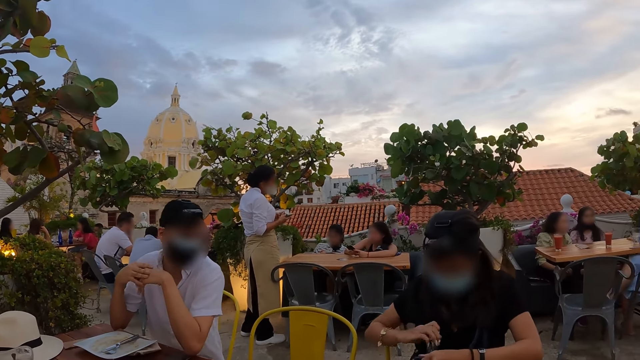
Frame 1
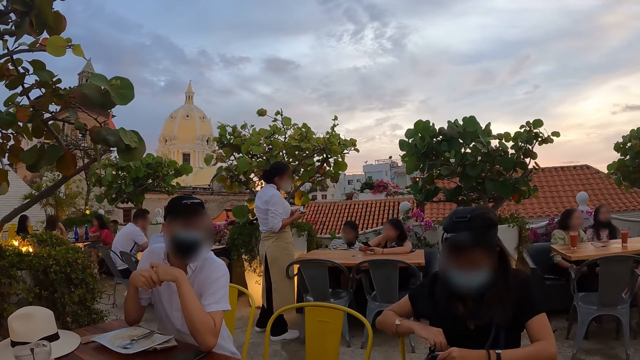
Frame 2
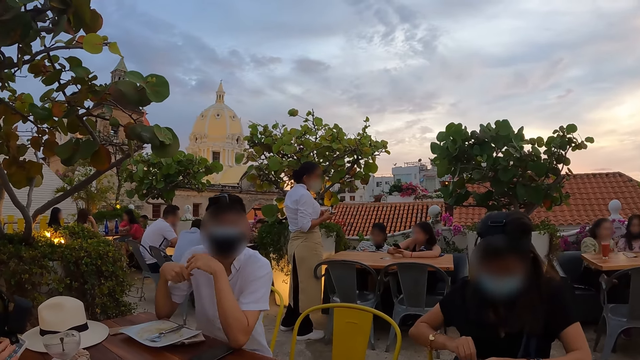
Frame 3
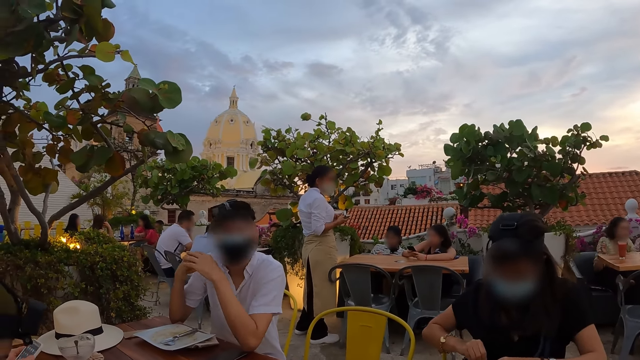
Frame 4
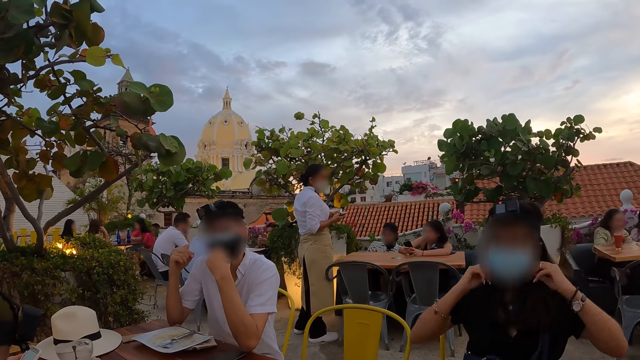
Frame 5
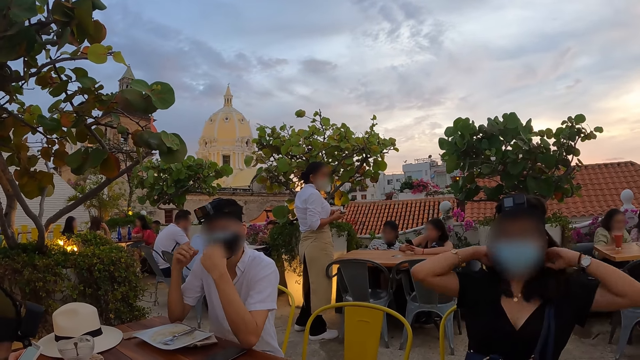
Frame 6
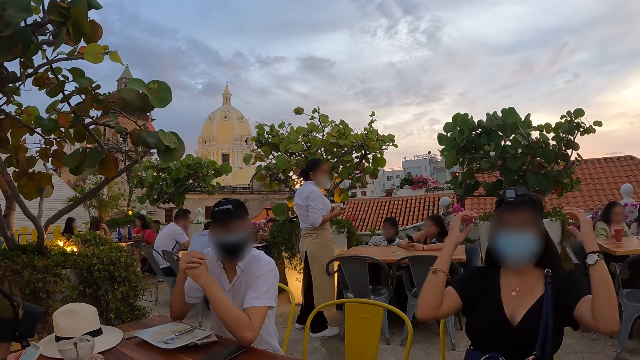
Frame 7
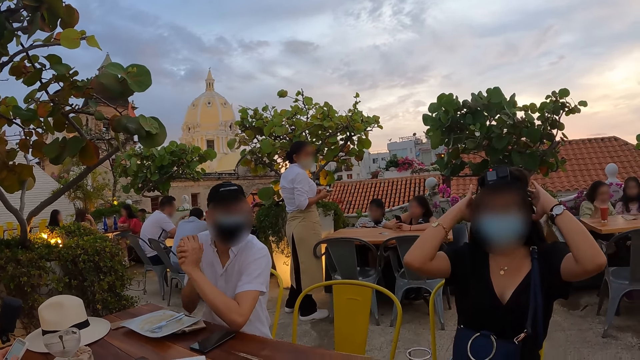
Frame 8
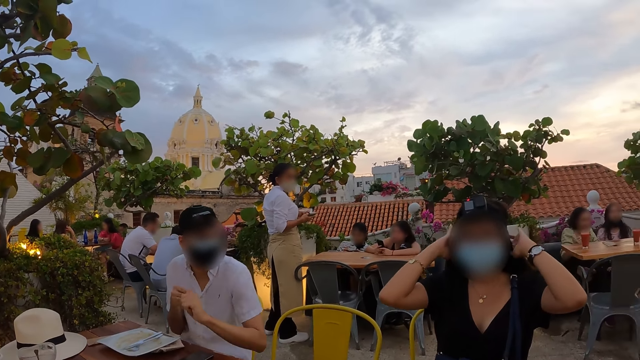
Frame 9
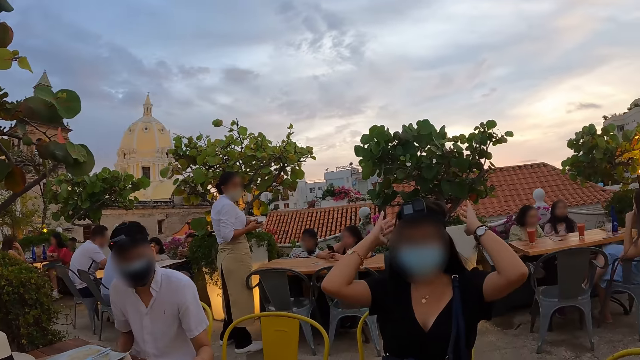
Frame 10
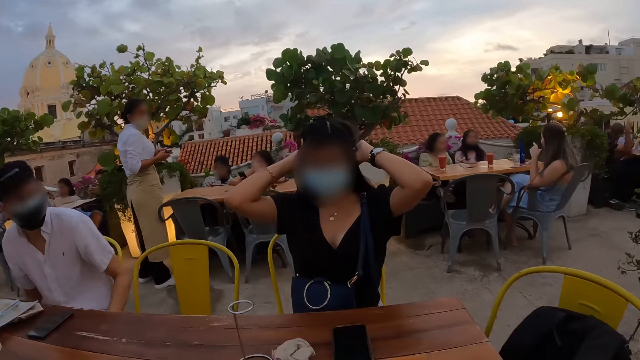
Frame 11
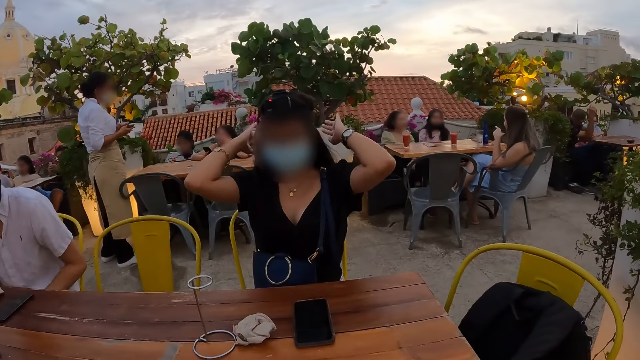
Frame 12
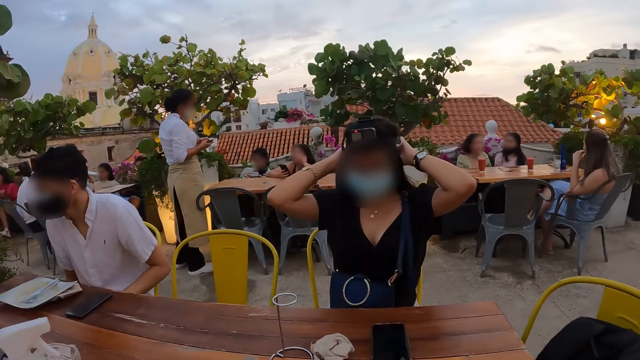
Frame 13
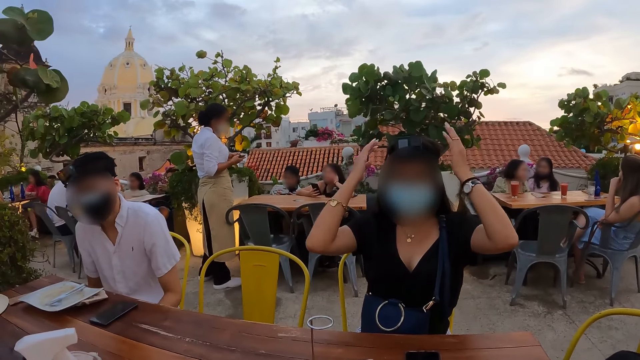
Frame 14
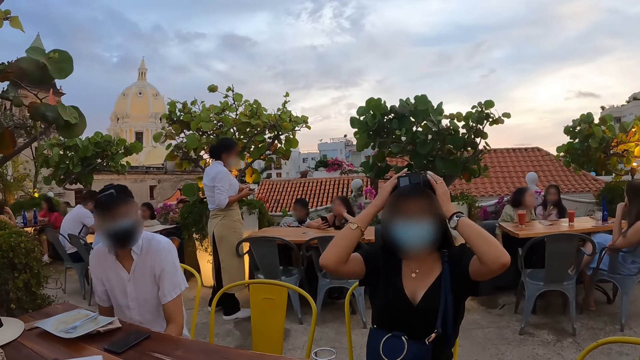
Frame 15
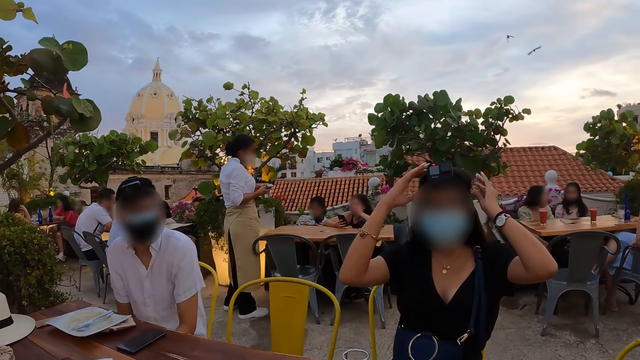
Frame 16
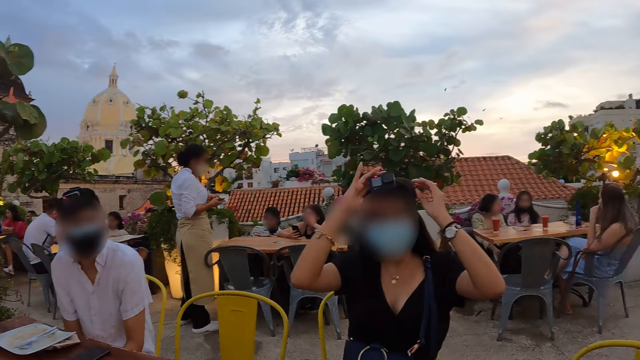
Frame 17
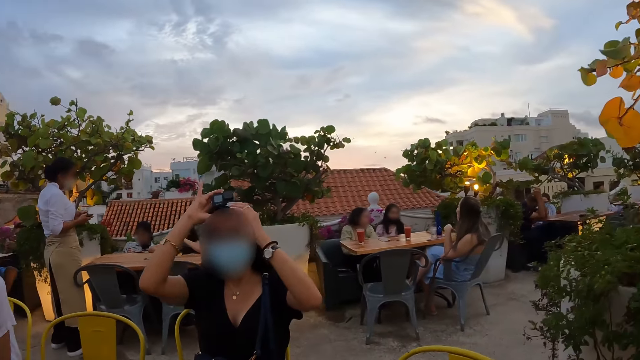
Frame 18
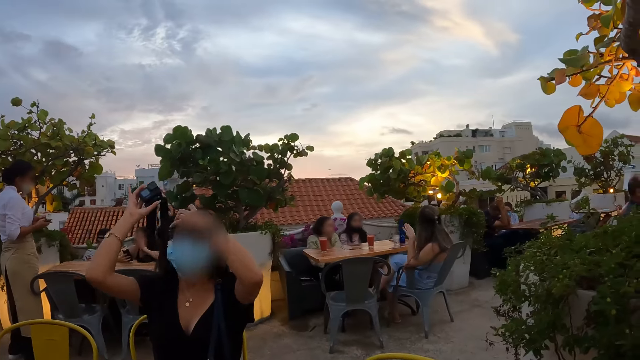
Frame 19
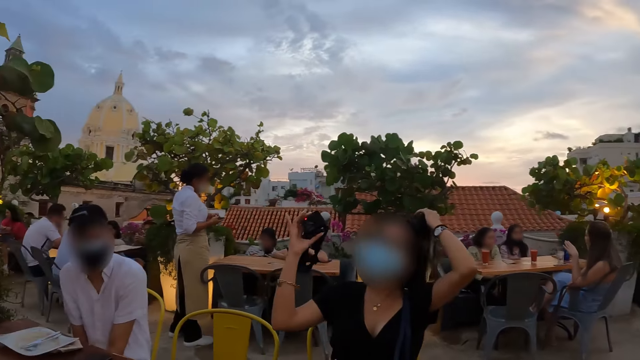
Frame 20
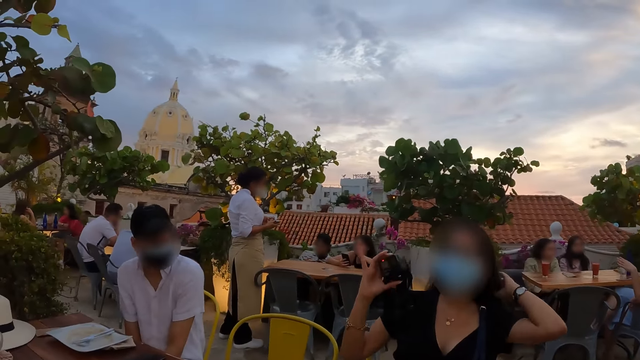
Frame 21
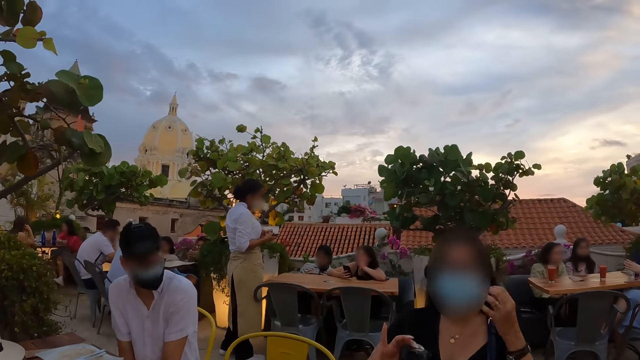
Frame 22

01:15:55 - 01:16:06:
The woman keeps the hand sanitizer in her right hand into the bag. She zips the bag with her right hand. She sets her hair with both hands. She removes the camera on her head with her right hand. She straightens the hair.

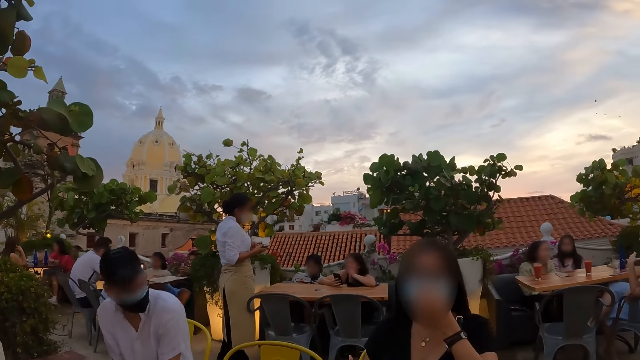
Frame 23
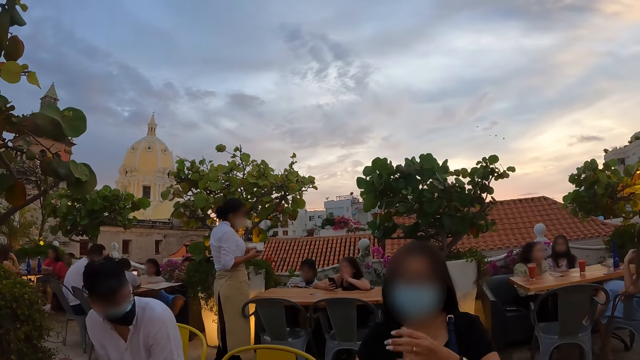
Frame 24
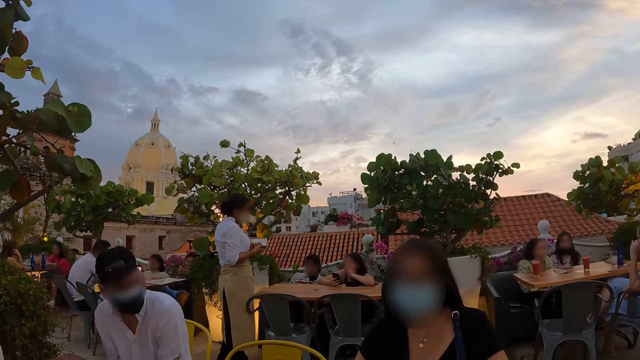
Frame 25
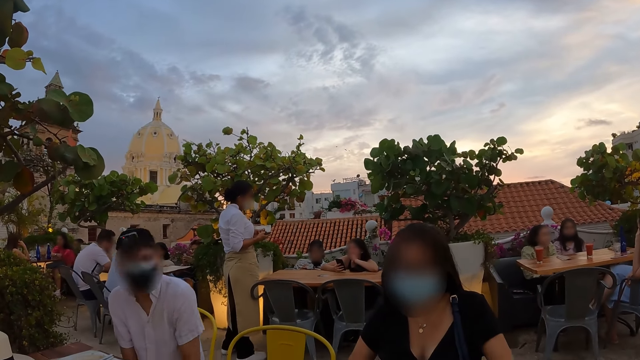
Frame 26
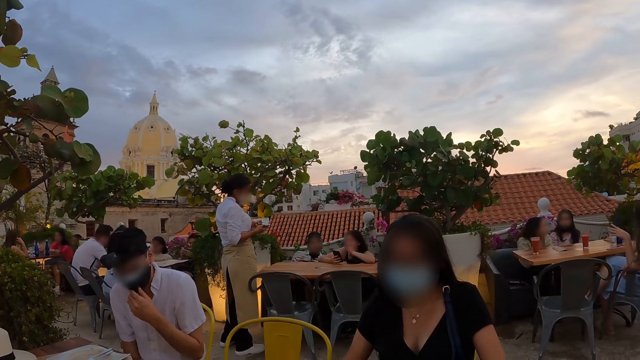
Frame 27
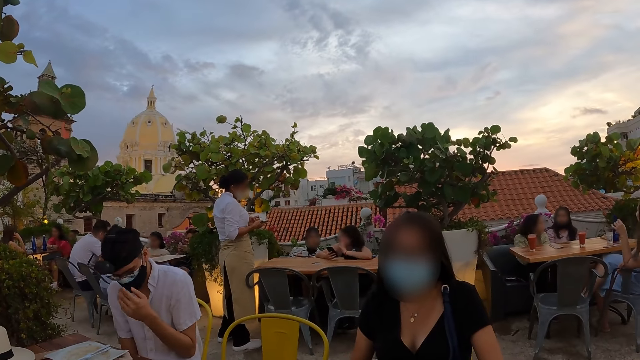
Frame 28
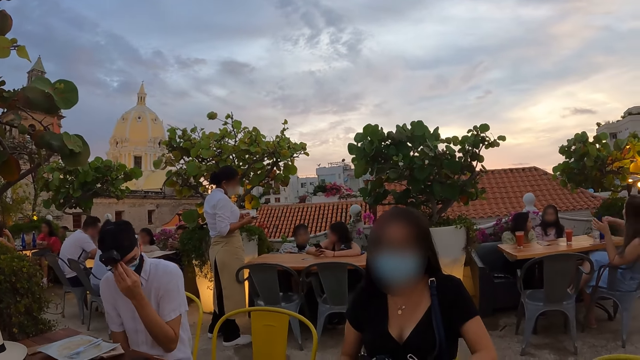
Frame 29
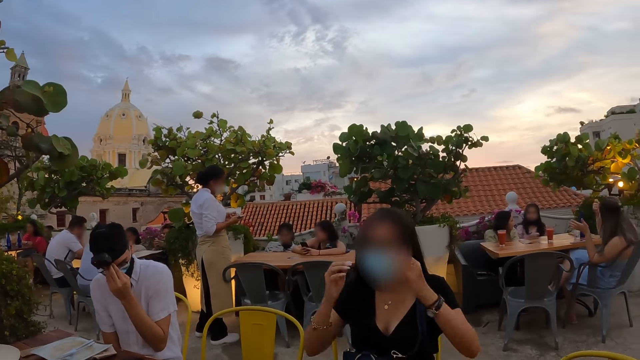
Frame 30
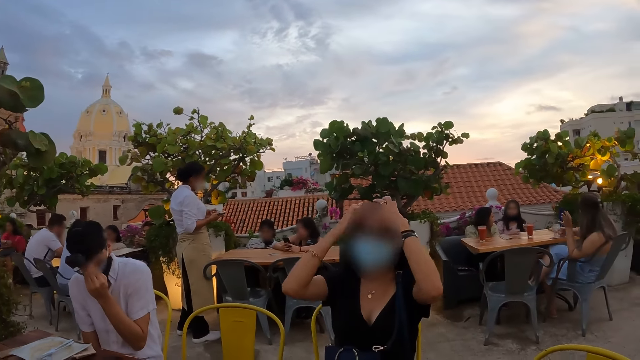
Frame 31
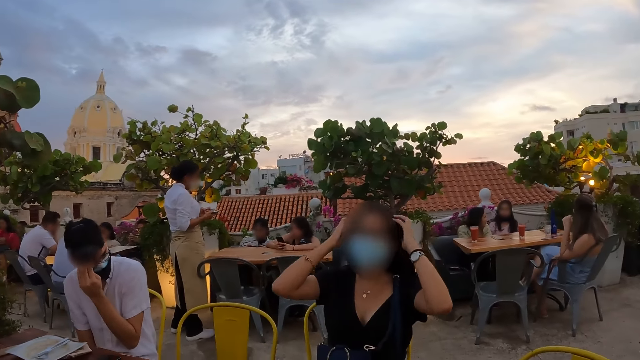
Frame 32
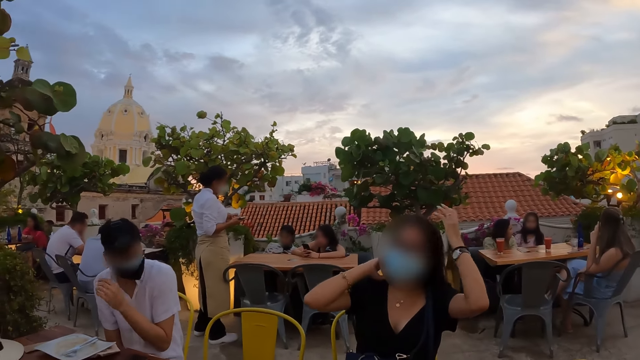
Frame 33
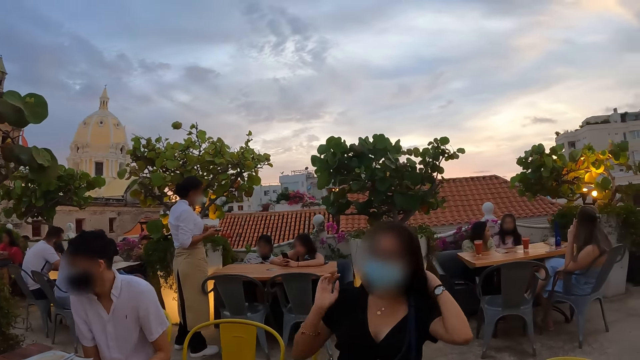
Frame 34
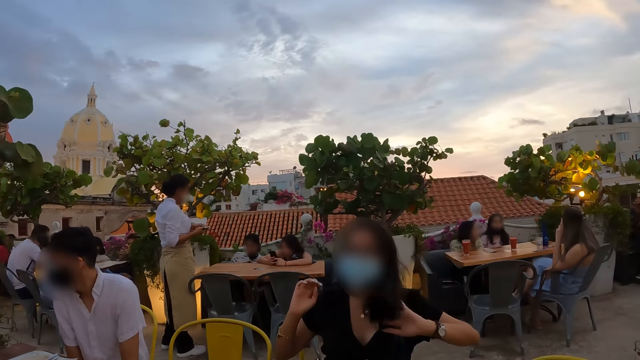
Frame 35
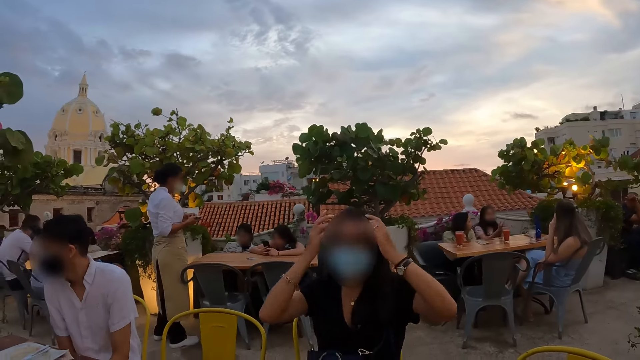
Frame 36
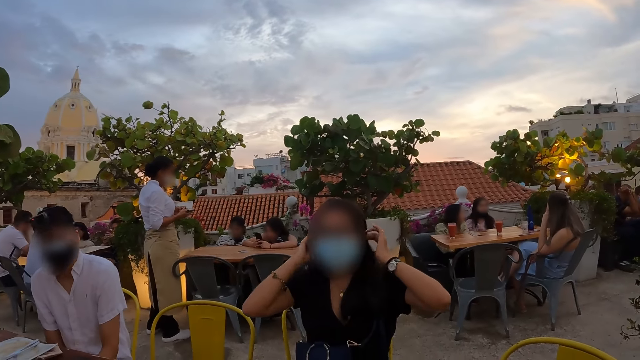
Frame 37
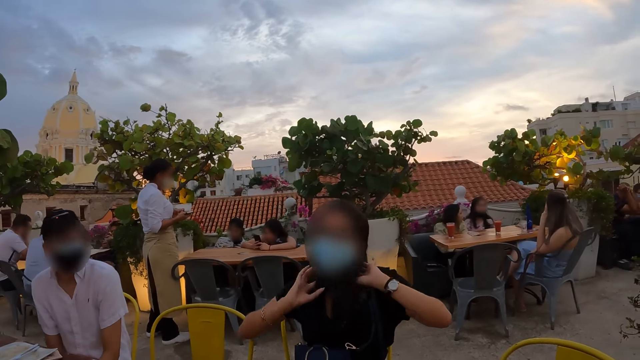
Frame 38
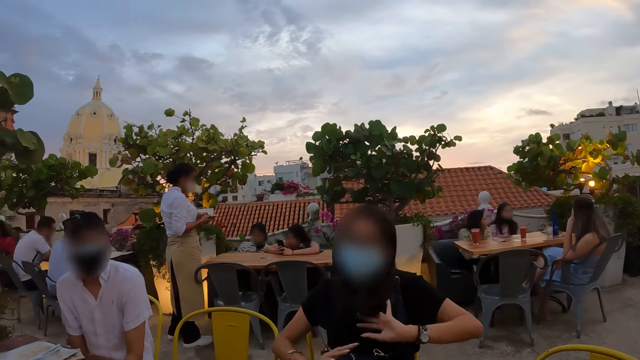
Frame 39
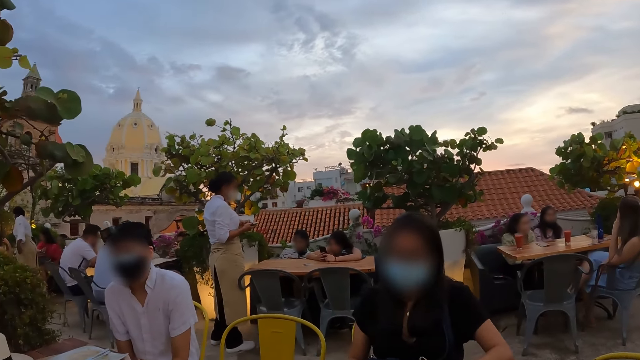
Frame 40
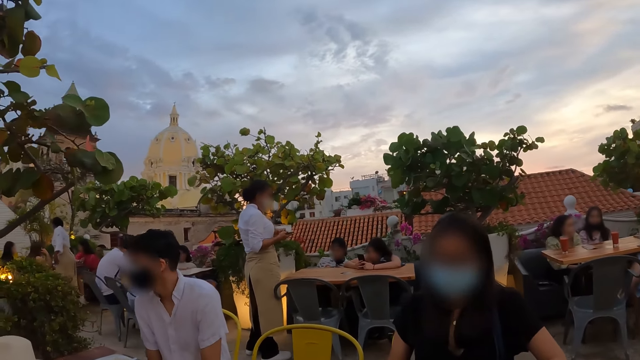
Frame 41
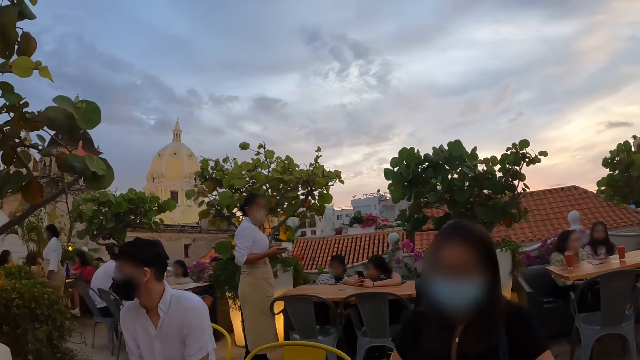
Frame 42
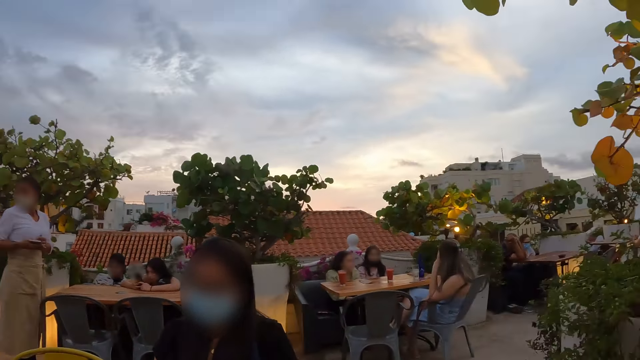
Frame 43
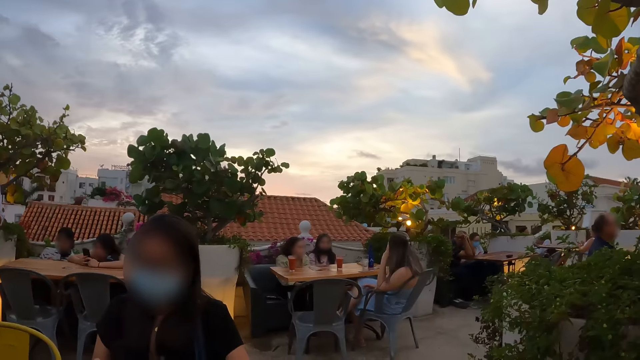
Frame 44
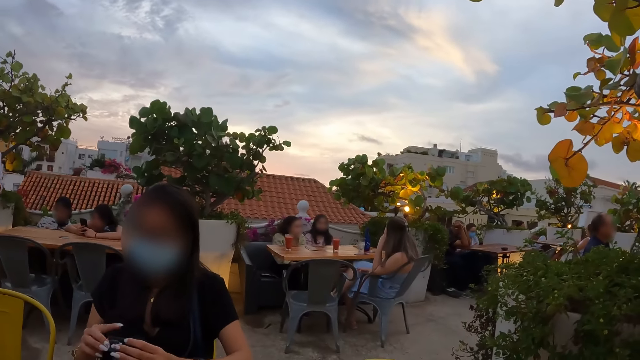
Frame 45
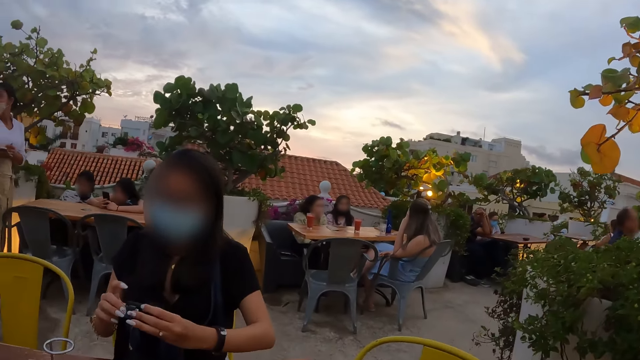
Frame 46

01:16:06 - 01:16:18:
A woman touches the facemask. The camera wearer looks at the woman. A man adjusts his facemask with his left hand. The woman sets her hair with both hands. The camera wearer looks at the woman.
